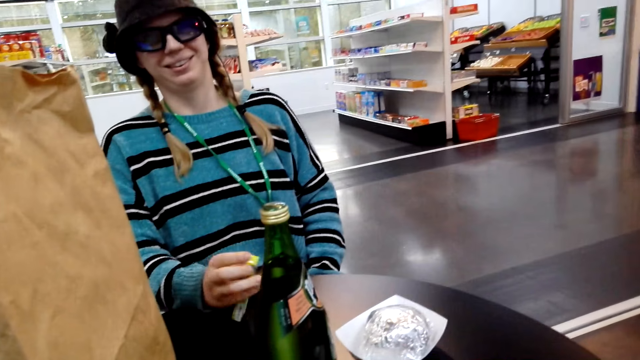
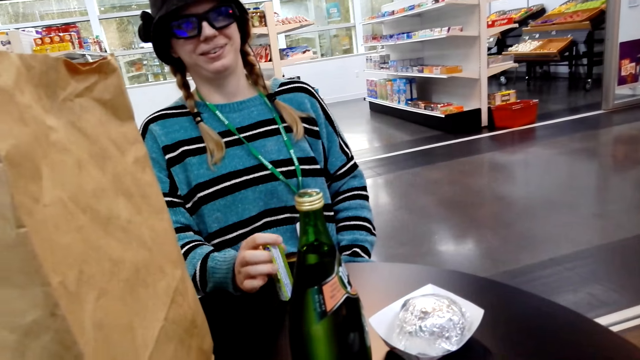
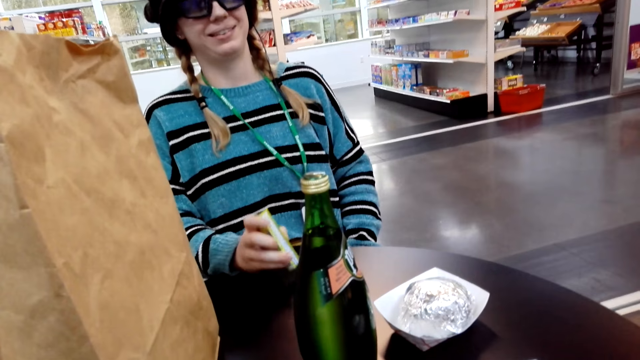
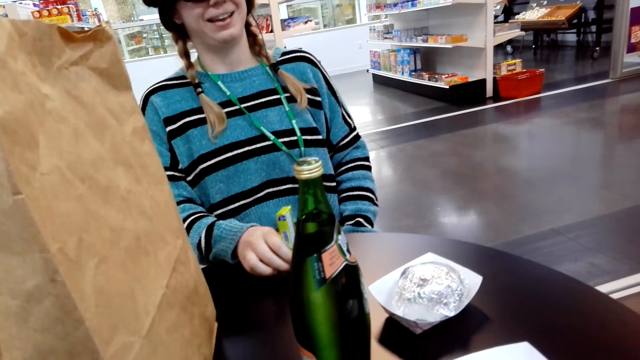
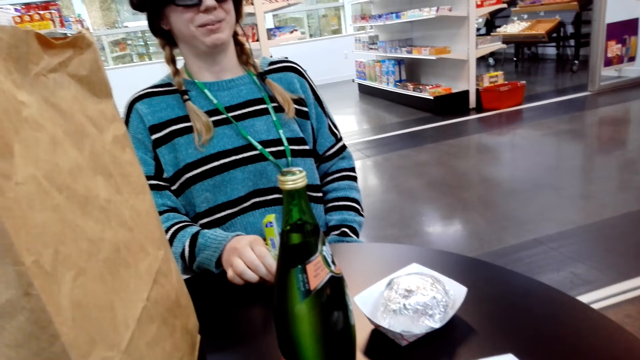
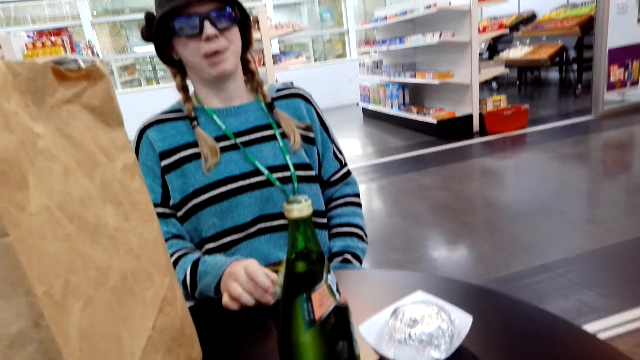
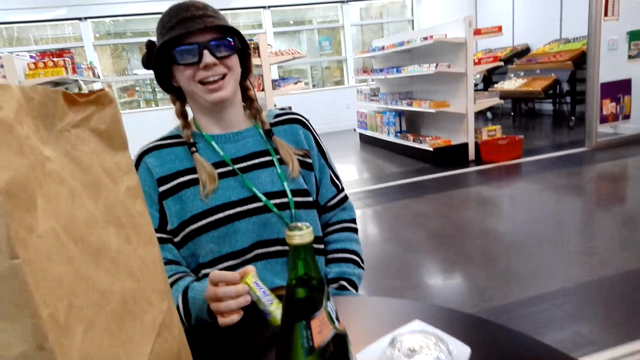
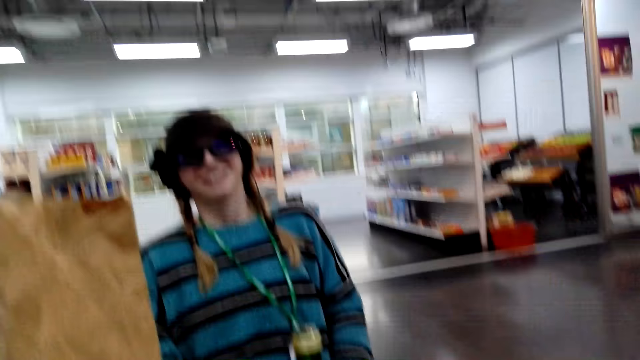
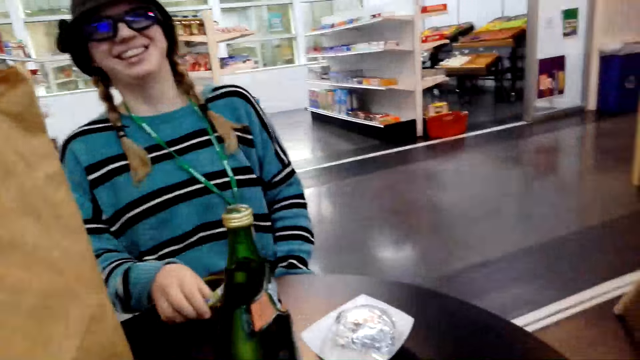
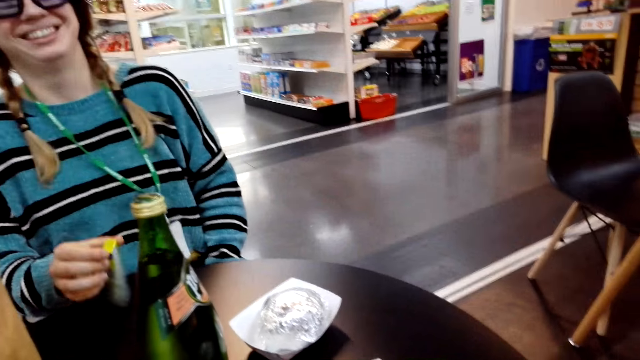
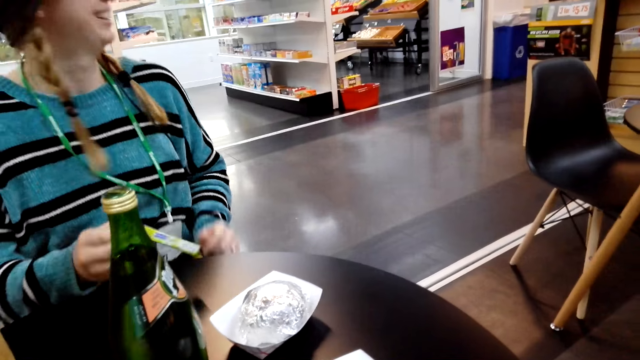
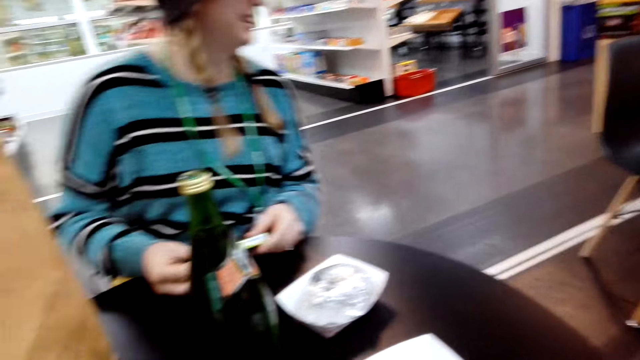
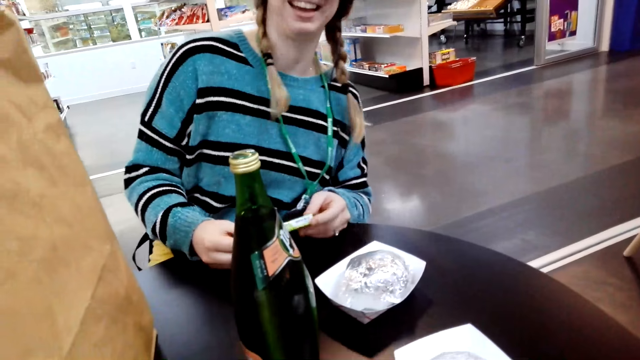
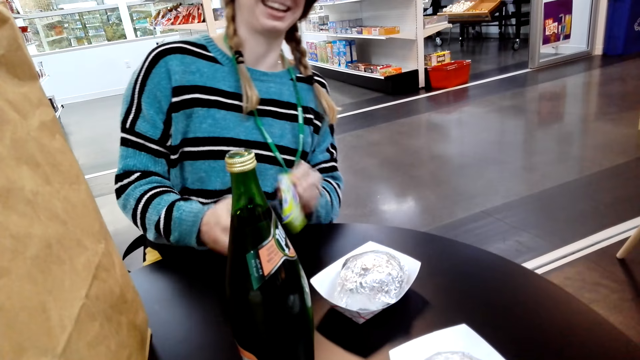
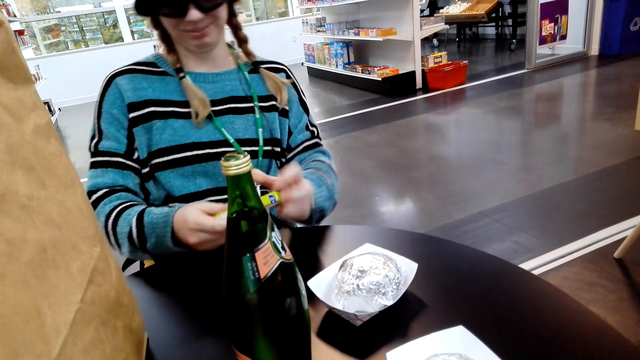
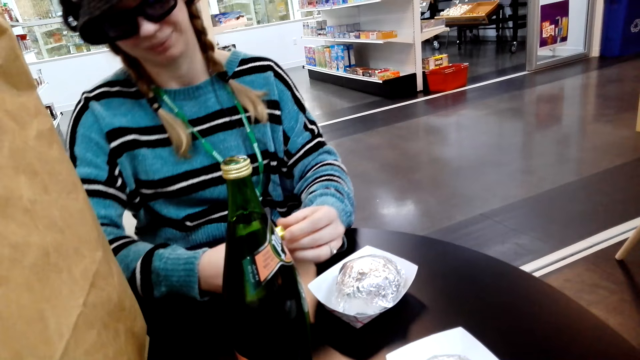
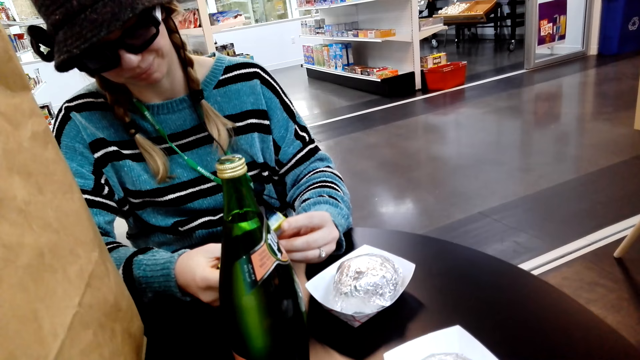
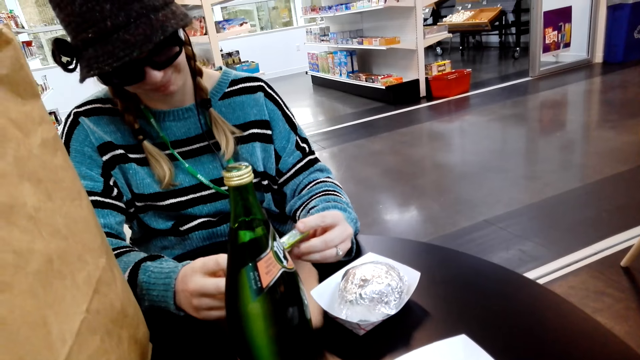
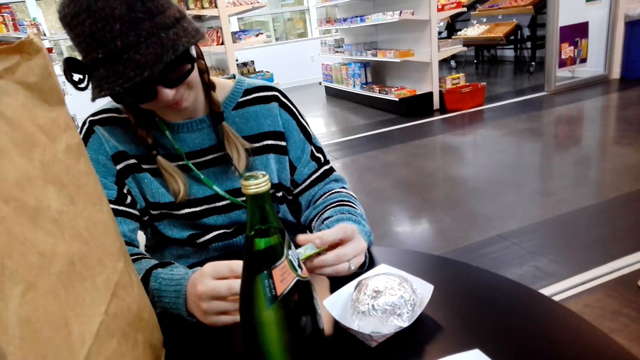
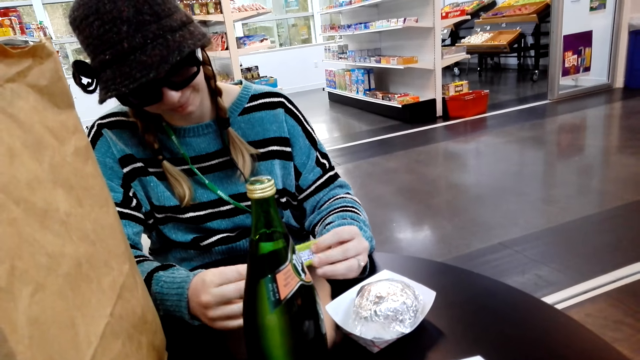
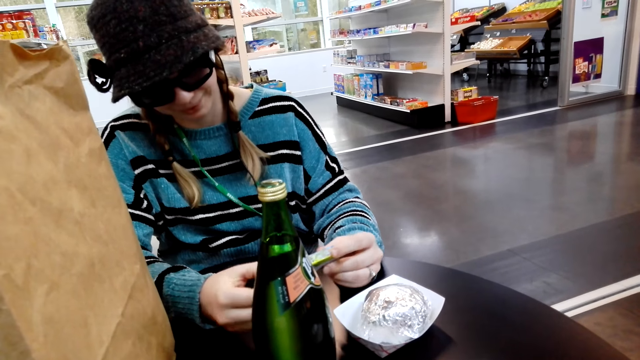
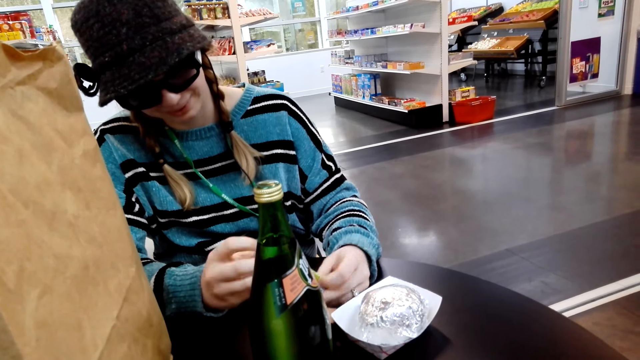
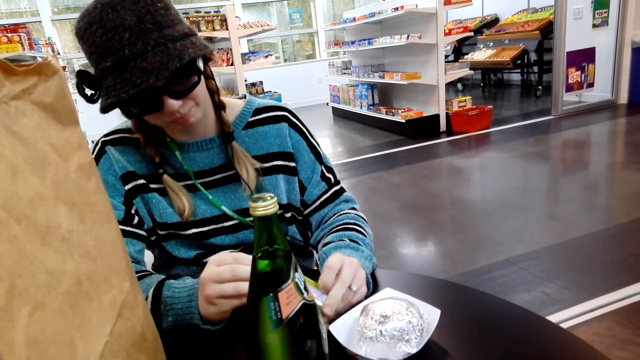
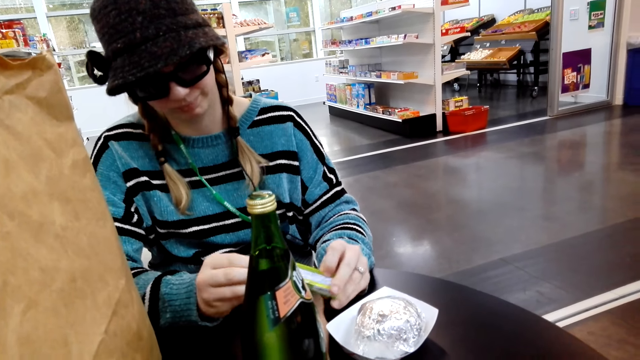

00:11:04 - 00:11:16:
A person holds the sachet. A lady holds a box. The camera wearer looks at the wine bottle.

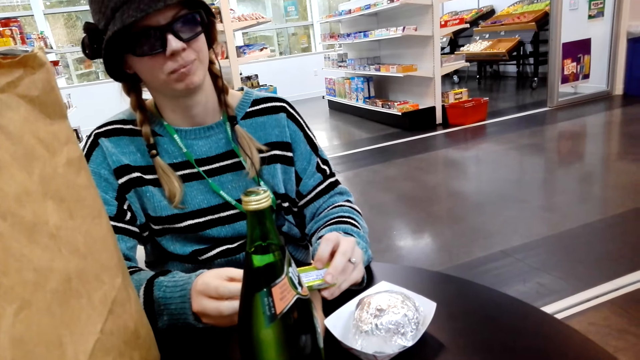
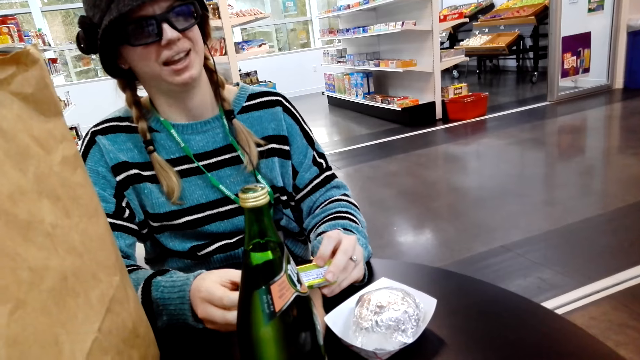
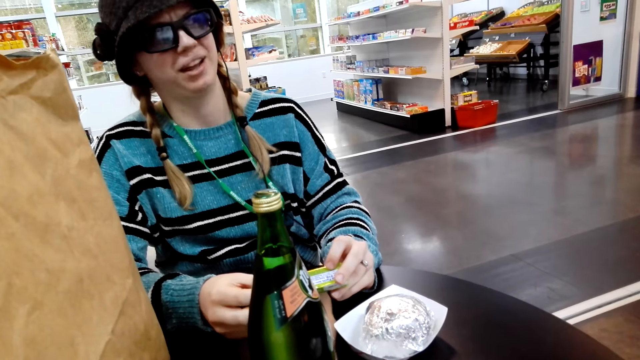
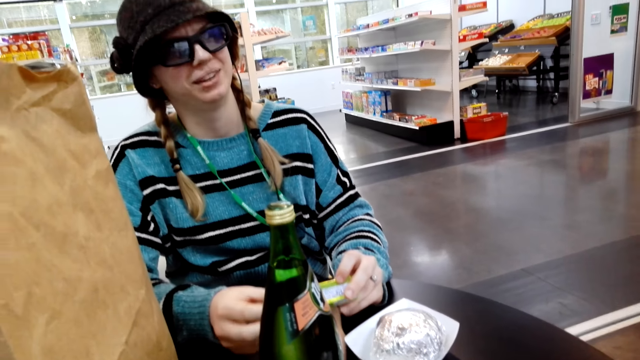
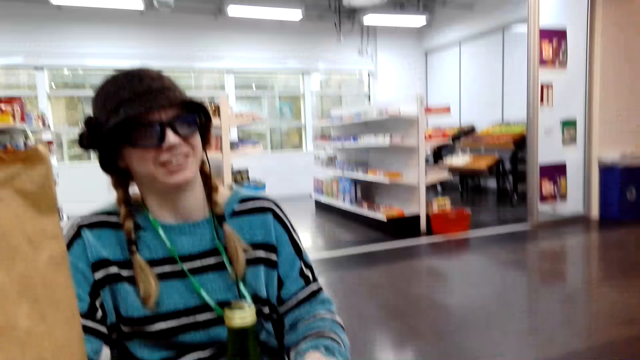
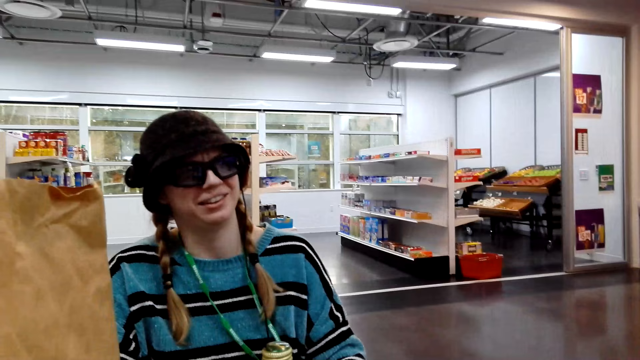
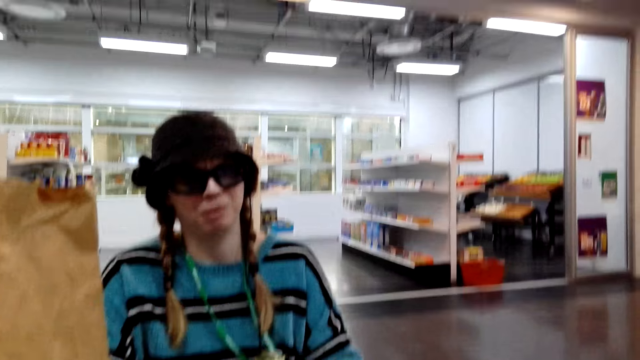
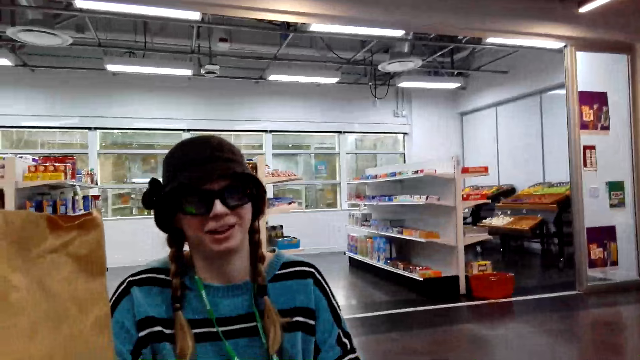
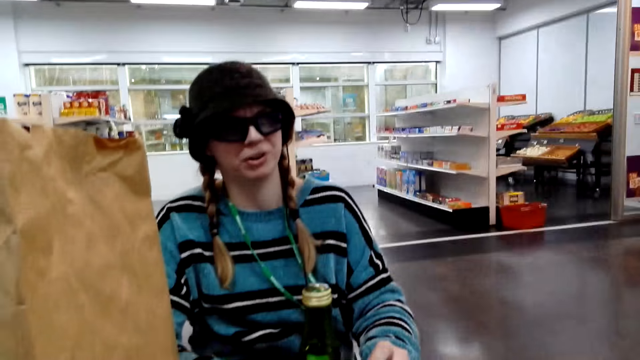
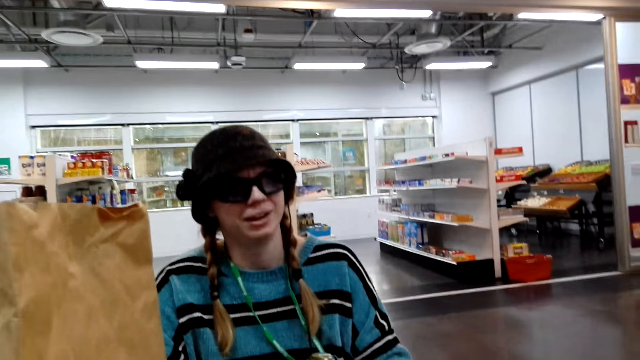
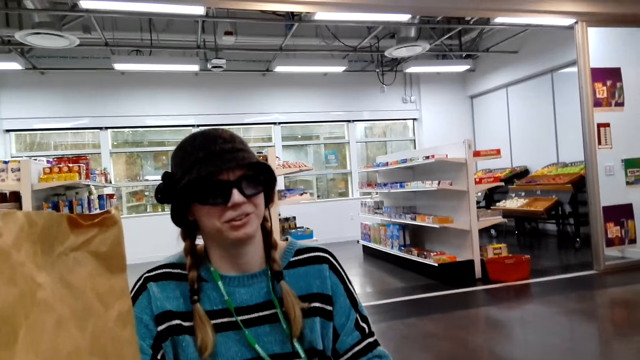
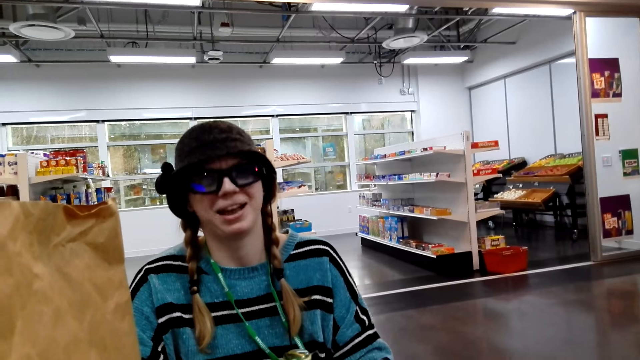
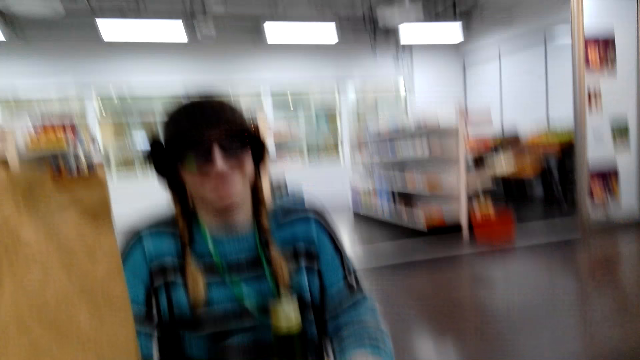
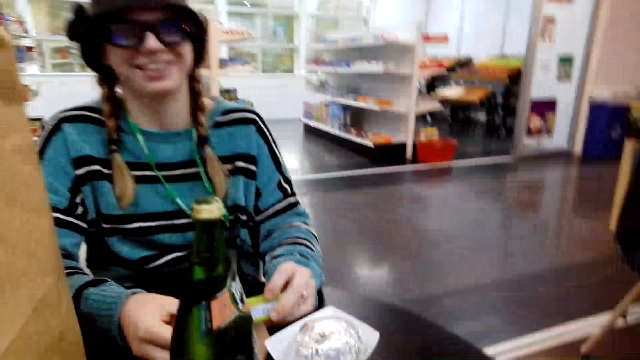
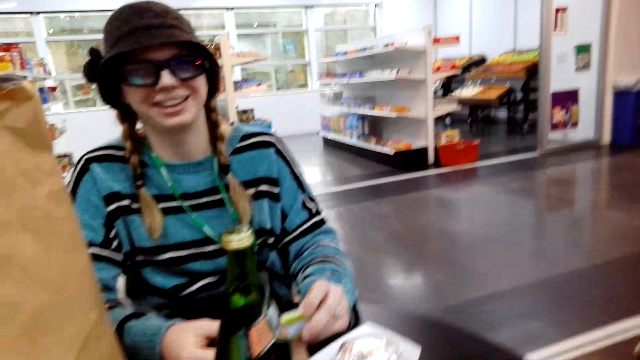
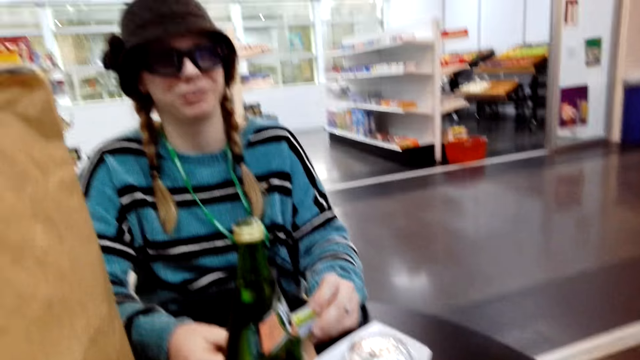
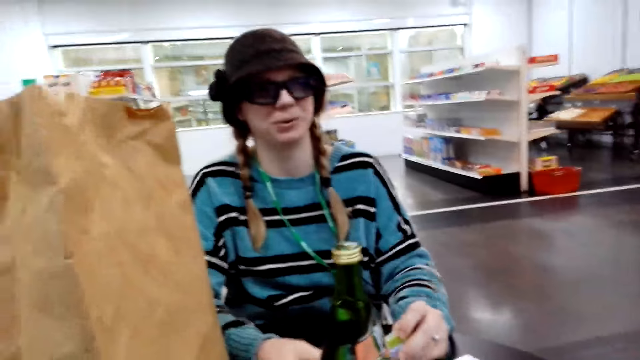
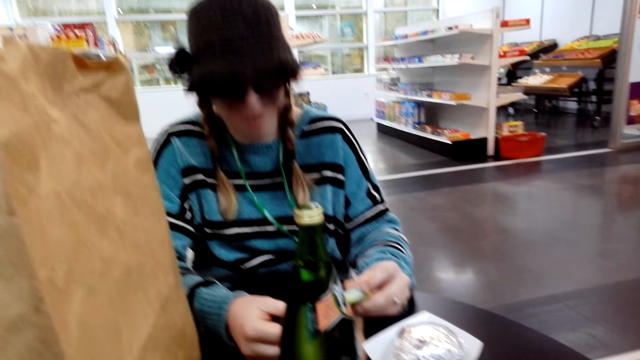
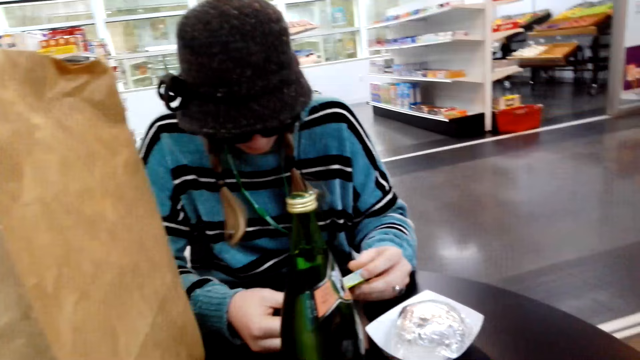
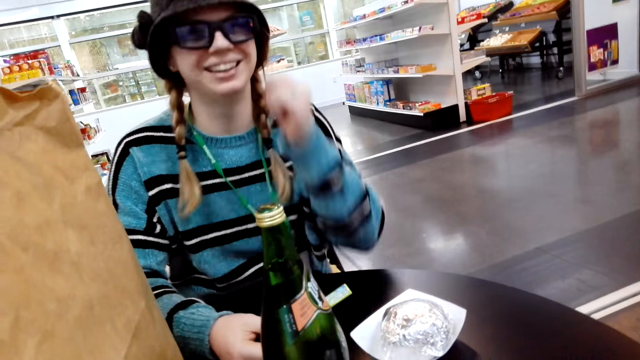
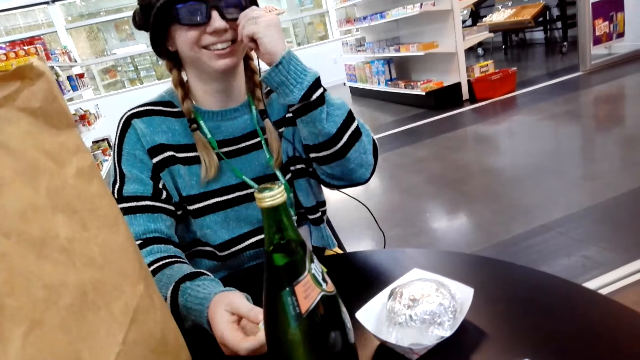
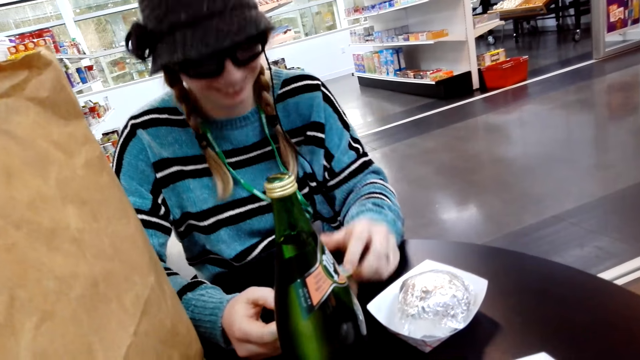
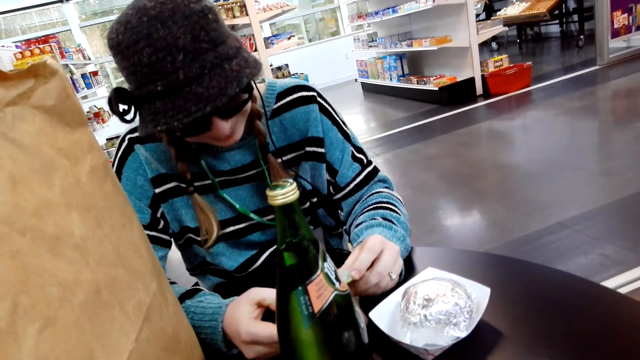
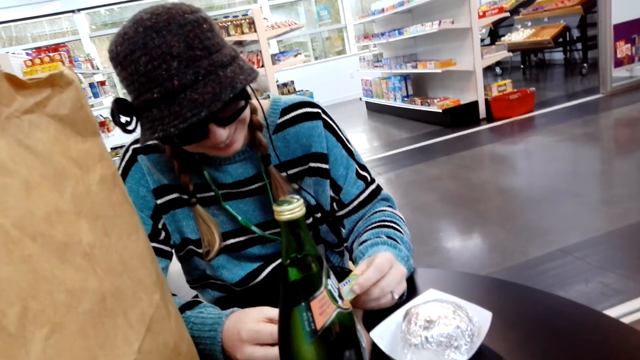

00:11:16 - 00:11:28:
The camera wearer looks around. A person adjusts the spectacles.
